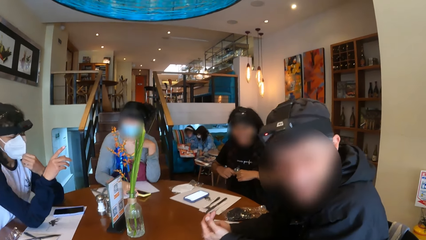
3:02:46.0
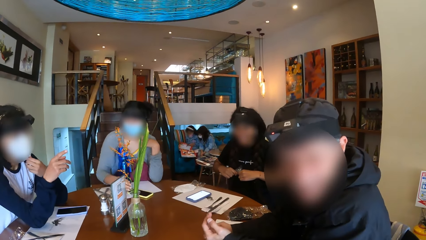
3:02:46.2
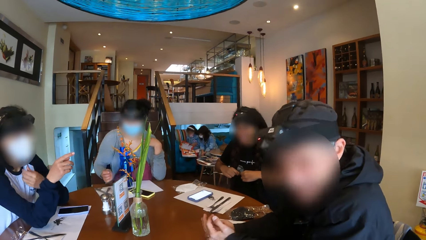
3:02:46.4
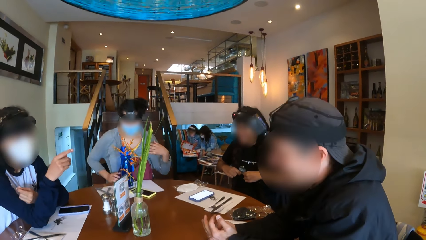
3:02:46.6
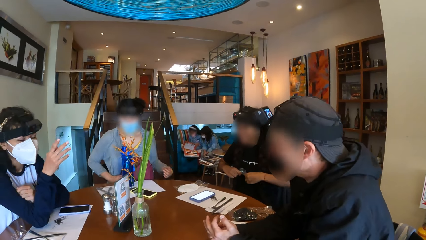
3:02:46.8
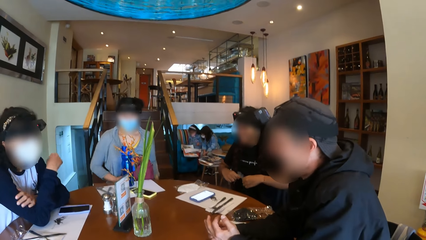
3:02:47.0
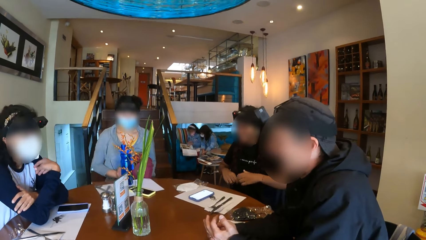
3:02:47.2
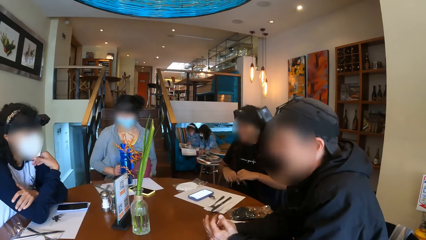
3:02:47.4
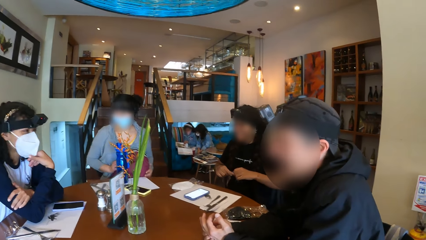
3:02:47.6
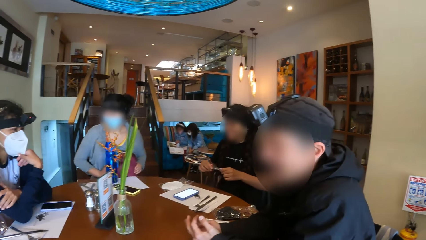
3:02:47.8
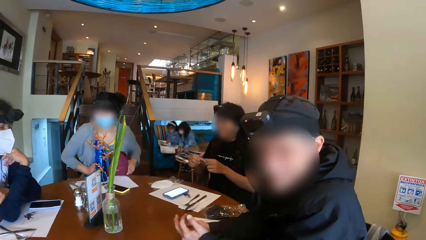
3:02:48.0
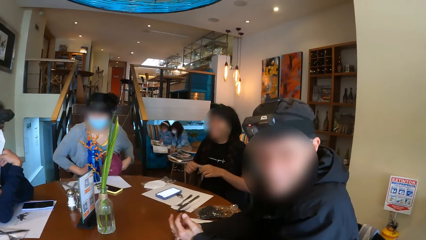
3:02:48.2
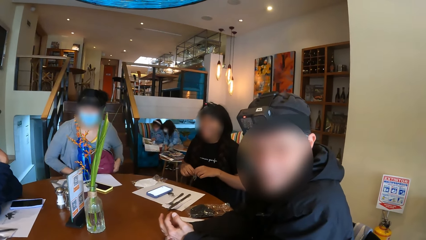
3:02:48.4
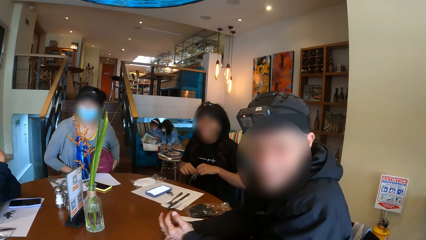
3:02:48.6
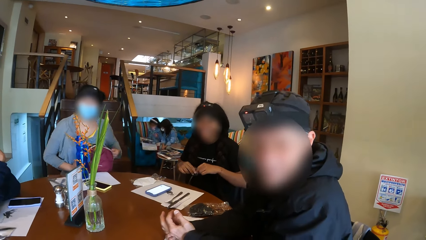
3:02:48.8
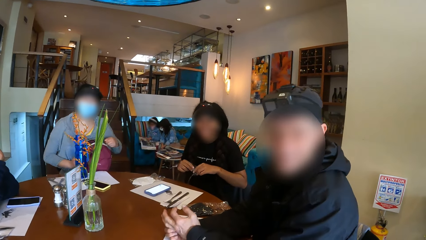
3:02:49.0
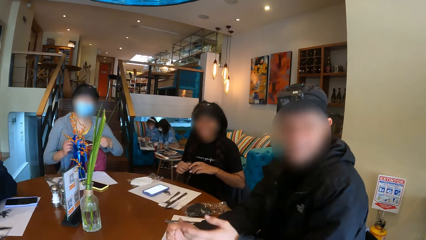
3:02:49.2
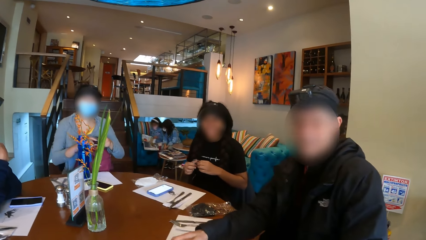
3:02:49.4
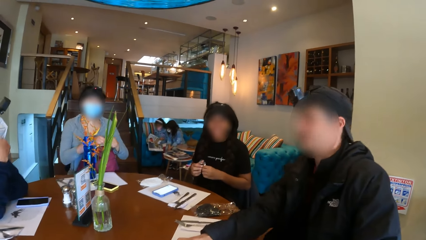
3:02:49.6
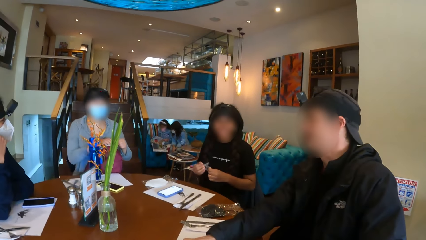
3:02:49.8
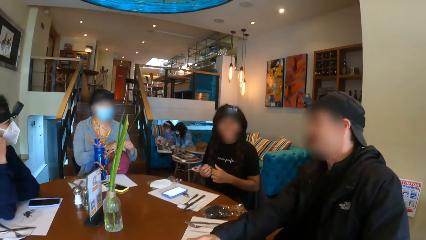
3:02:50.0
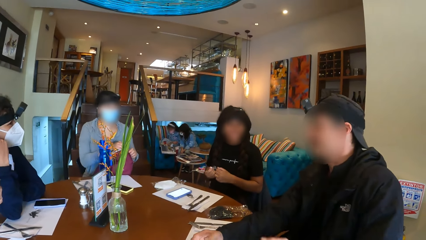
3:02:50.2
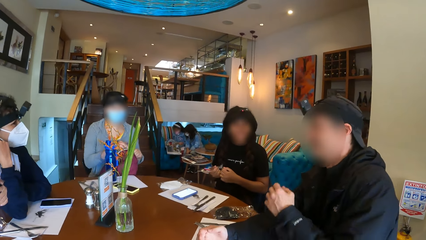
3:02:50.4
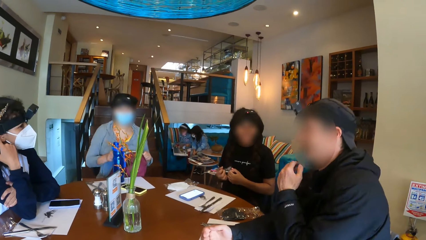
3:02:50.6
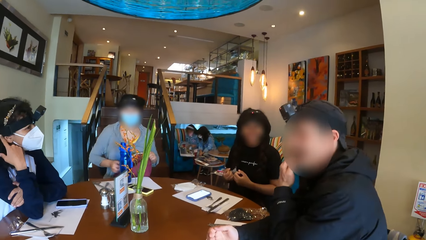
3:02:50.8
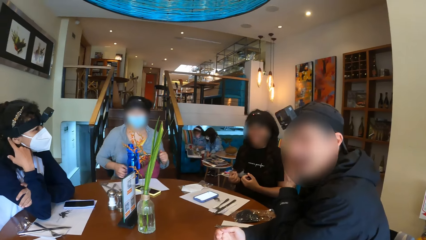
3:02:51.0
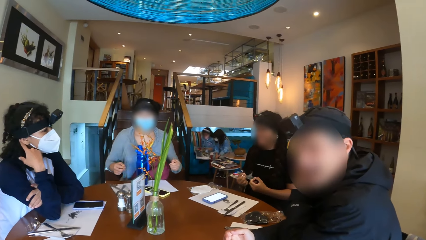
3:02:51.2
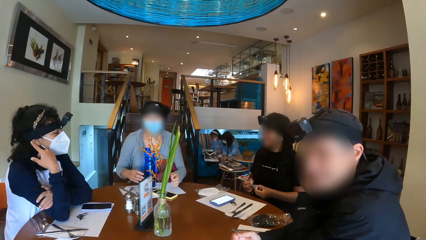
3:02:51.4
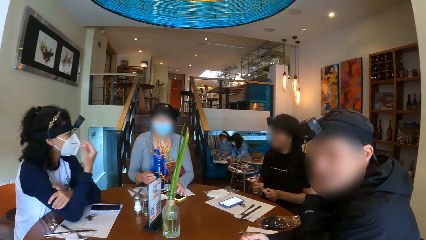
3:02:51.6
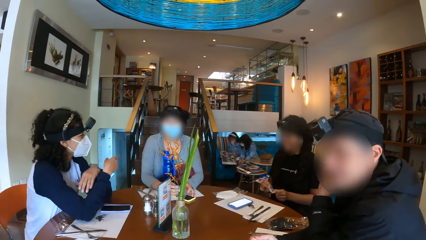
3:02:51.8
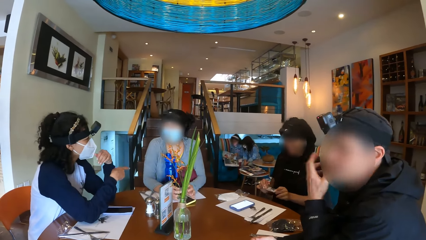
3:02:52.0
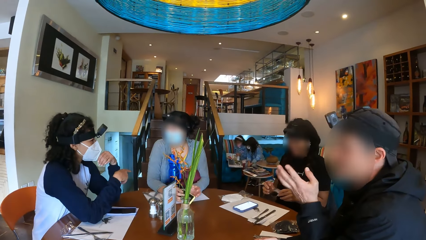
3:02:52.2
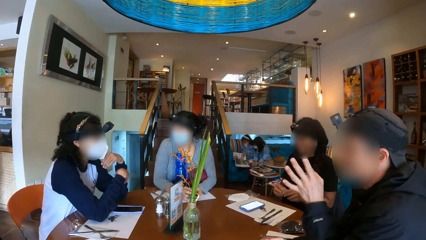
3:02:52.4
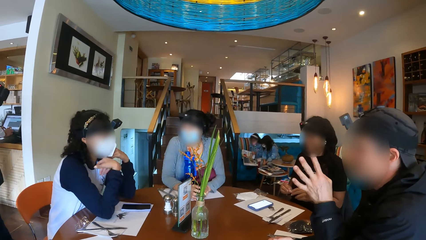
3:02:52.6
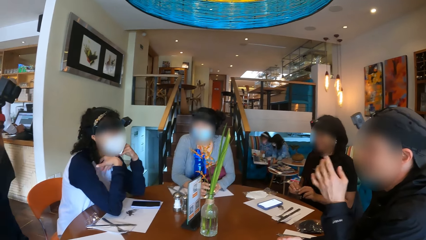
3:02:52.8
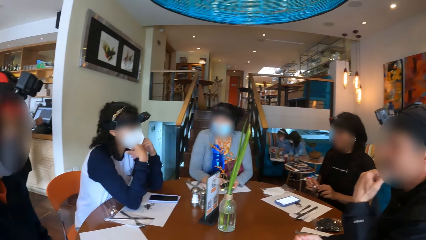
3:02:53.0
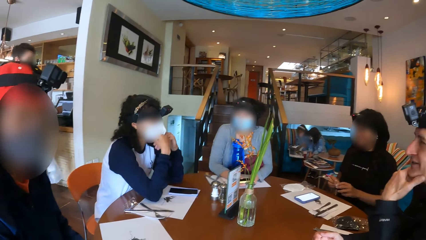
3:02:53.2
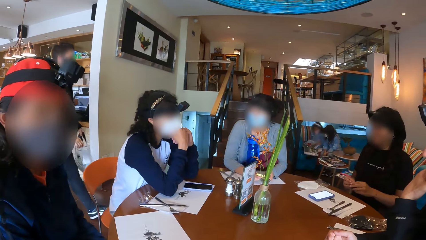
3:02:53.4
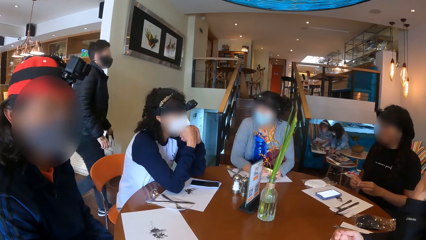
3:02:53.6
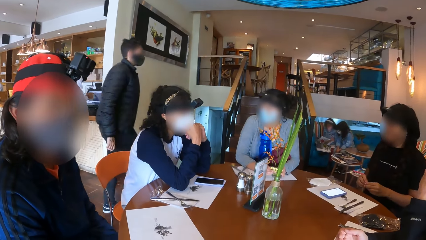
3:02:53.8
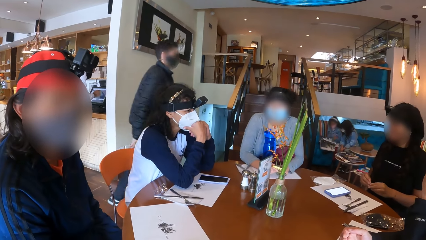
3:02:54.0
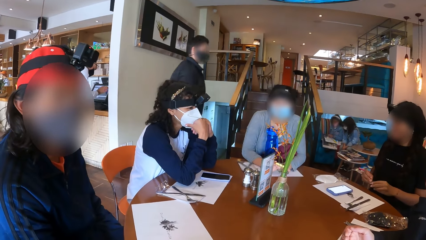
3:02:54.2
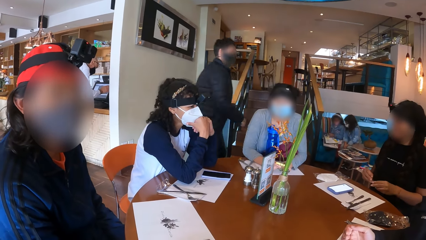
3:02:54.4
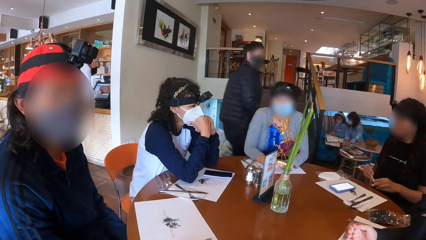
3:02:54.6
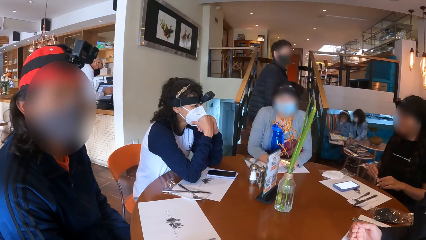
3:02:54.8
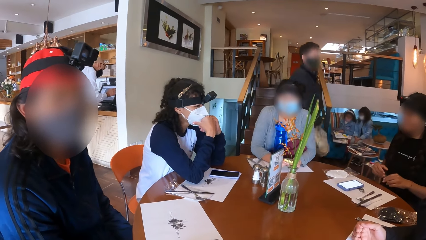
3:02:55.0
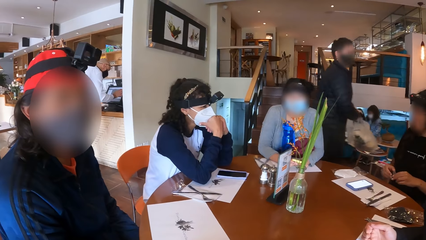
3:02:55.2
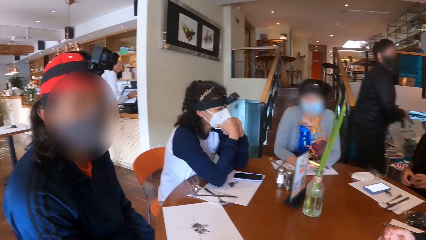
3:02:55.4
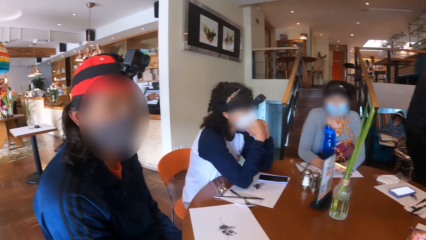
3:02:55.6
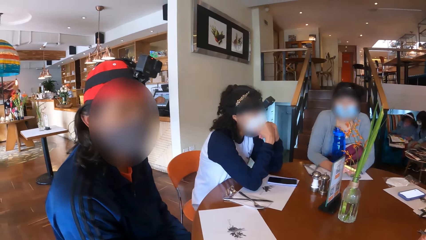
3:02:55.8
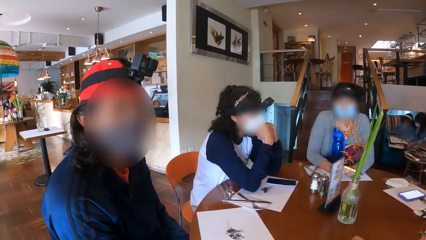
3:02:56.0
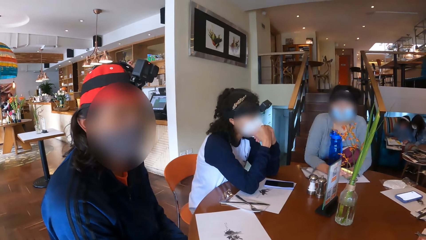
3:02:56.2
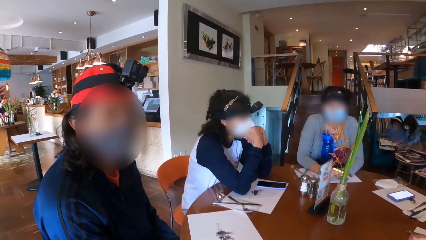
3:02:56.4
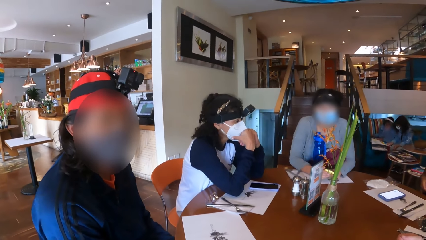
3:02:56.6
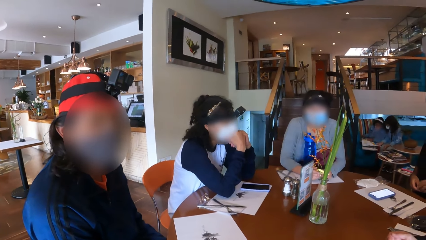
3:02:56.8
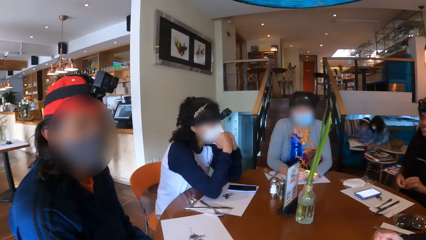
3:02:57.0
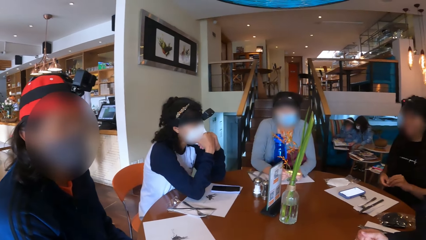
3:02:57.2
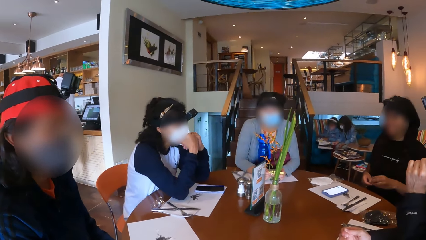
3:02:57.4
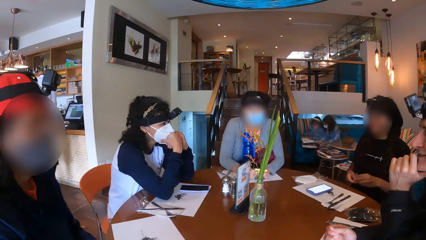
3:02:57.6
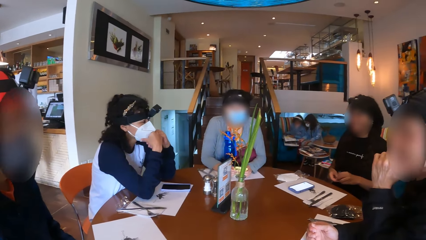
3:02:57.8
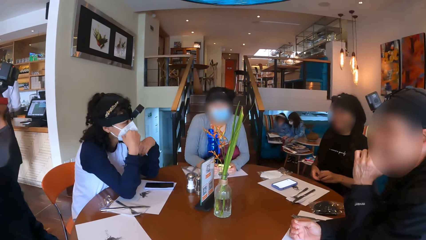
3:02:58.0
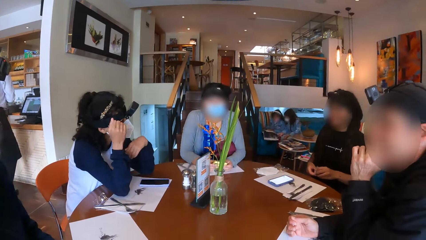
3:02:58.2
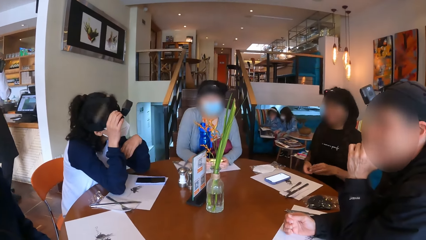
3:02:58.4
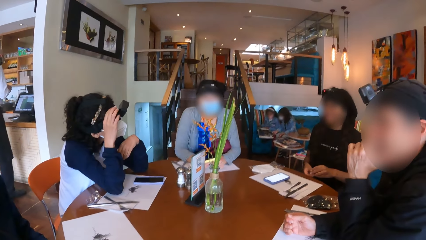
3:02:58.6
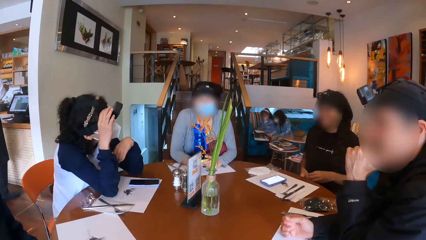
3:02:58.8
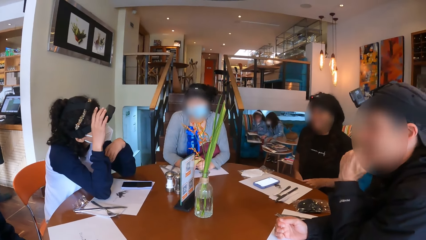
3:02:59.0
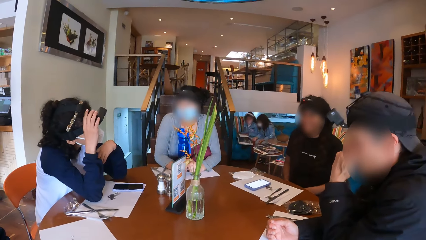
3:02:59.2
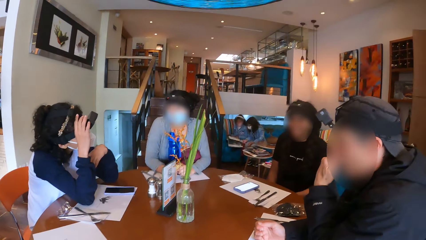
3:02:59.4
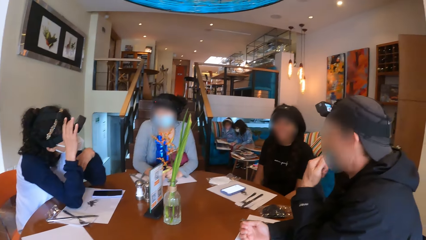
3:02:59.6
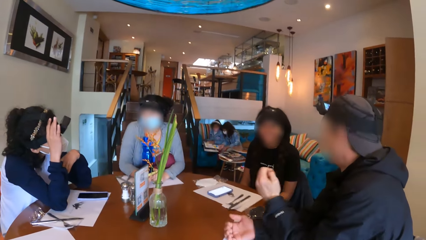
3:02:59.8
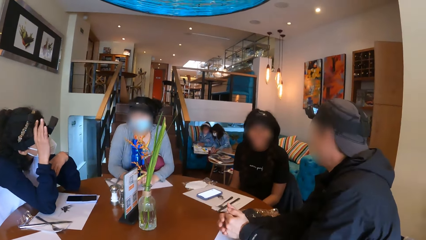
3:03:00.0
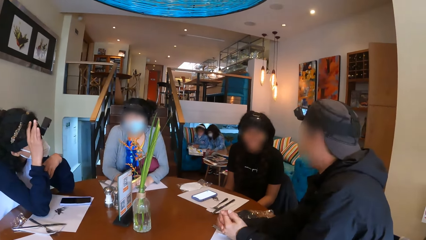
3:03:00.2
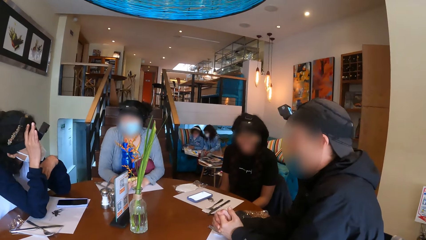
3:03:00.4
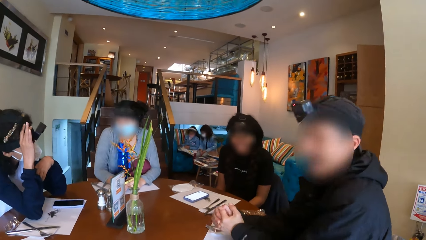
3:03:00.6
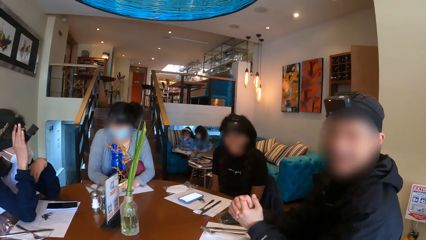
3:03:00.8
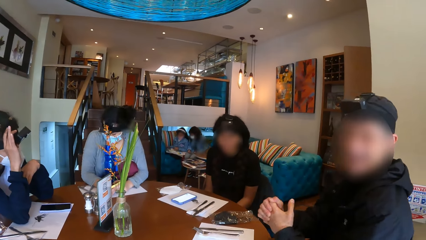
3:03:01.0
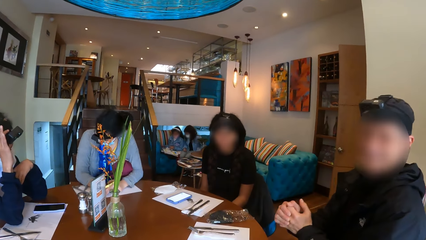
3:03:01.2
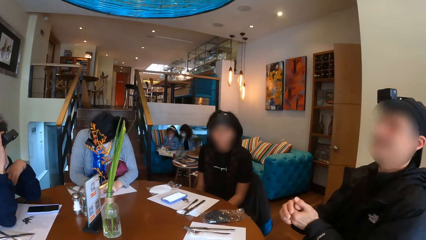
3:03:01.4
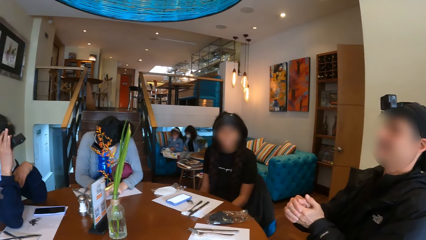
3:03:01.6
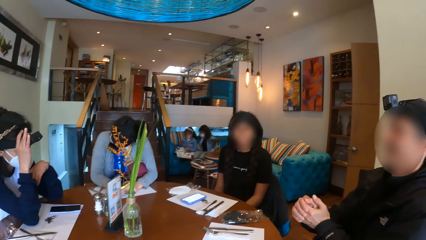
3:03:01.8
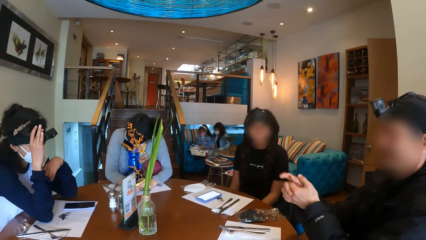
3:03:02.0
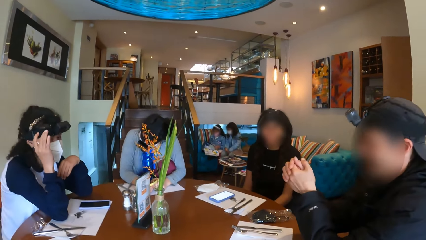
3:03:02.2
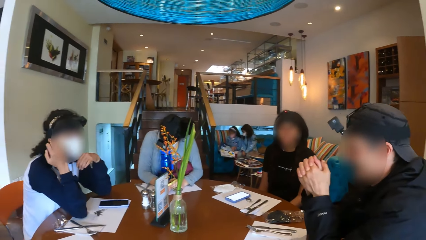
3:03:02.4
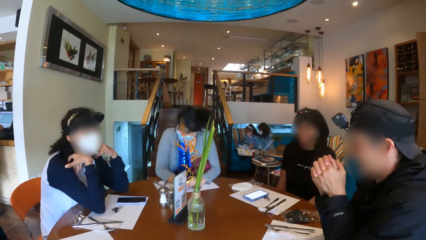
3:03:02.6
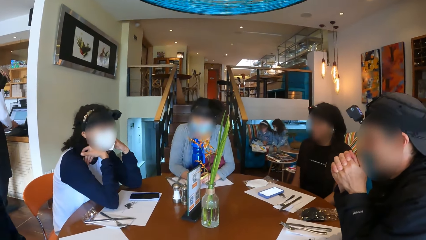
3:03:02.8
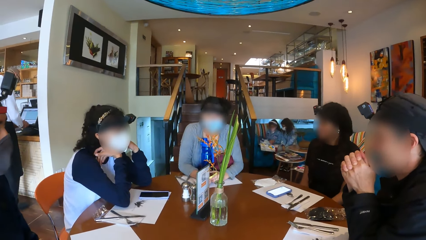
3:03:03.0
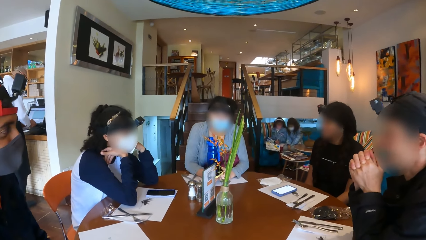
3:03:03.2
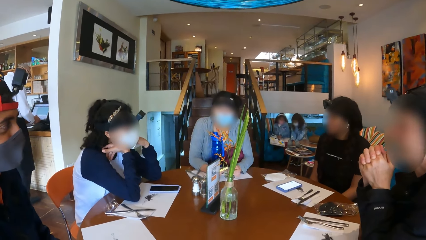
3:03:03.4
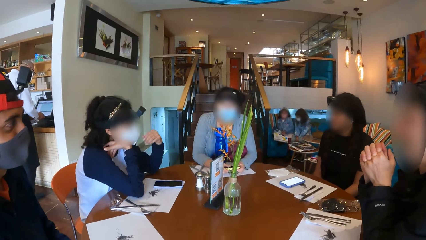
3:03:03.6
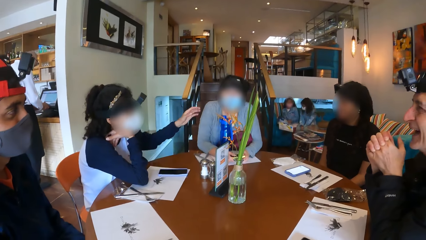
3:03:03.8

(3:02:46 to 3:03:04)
A woman drops the phone in her right hand on the placemat on the table. Another woman holds the nose mask on her face with her right hand. The first woman closes the bag on her lap with her left hand. A man touches his face with his left hand. The first woman rests her hands on the table. The other woman points her right hand at the first woman. The first woman lifts the phone on the placemat on the table with her hands. The man makes hand gestures with his left hand. The other woman adjusts the camera on her head with her right hand. The man rests his hands on the table.
